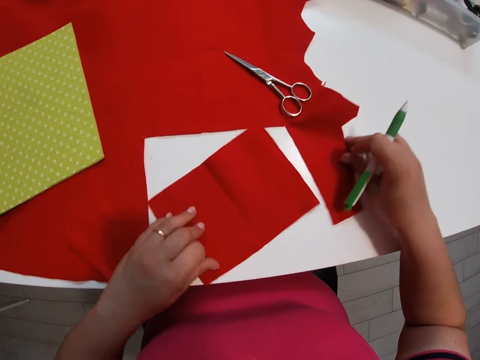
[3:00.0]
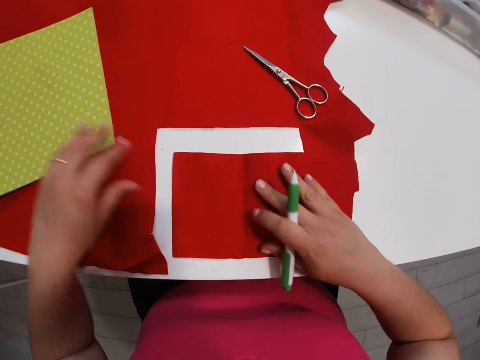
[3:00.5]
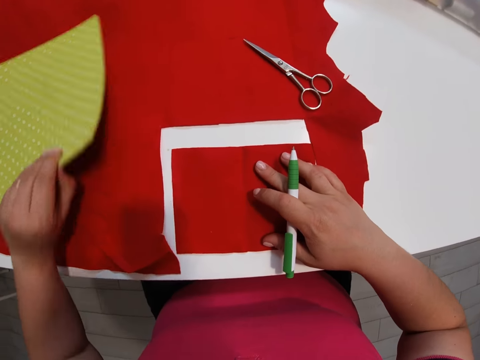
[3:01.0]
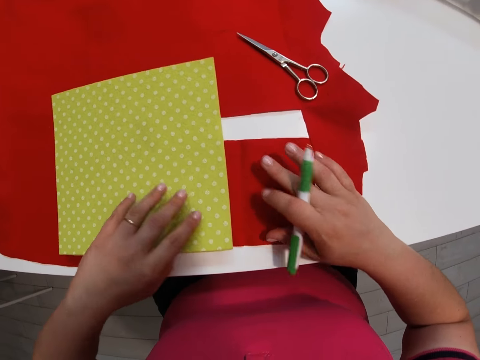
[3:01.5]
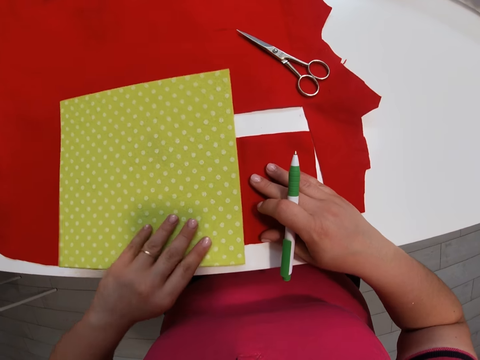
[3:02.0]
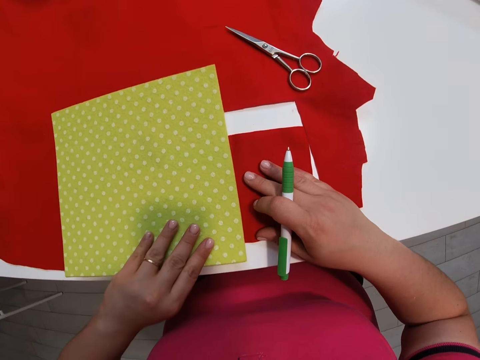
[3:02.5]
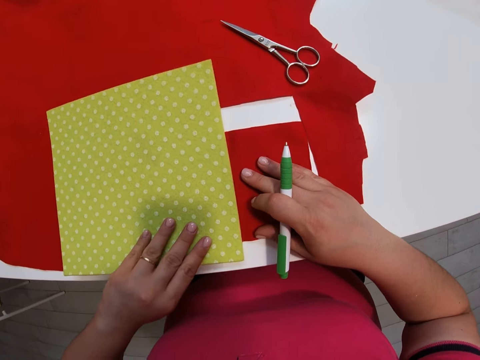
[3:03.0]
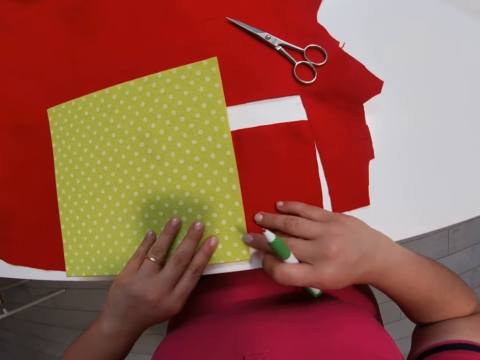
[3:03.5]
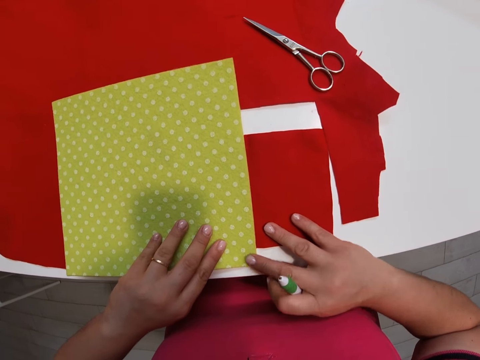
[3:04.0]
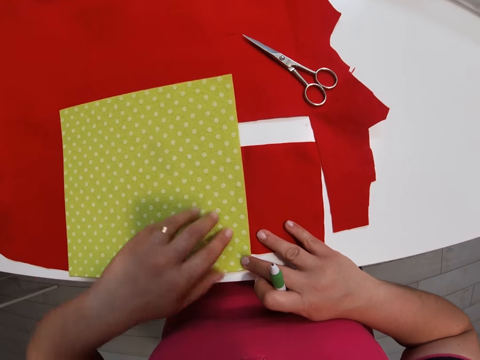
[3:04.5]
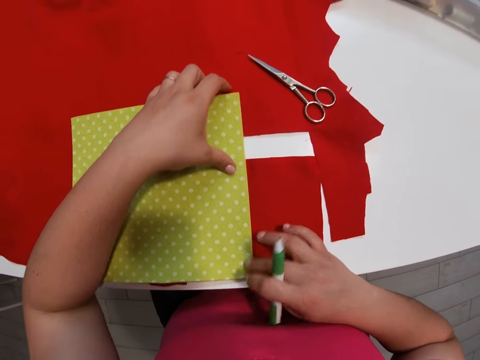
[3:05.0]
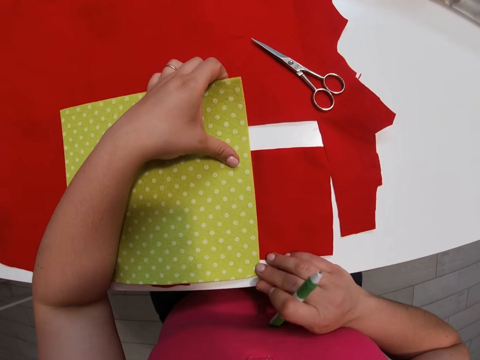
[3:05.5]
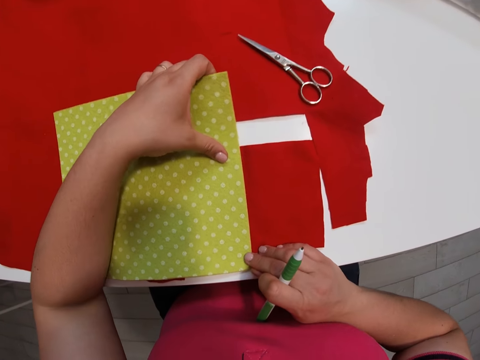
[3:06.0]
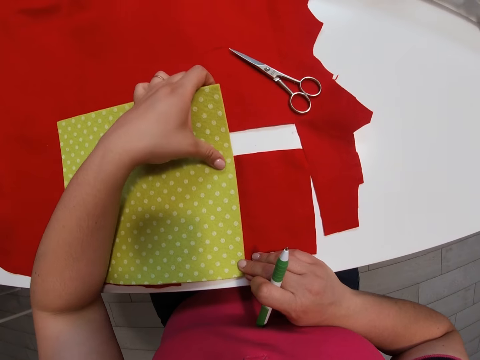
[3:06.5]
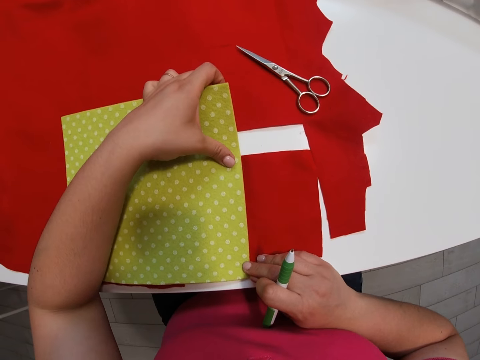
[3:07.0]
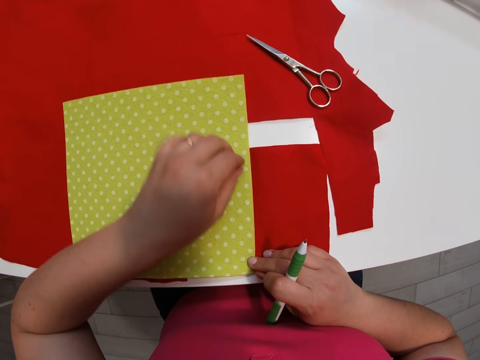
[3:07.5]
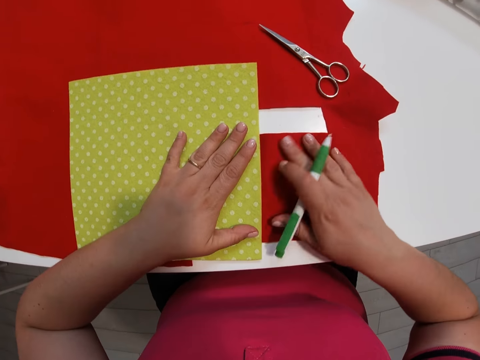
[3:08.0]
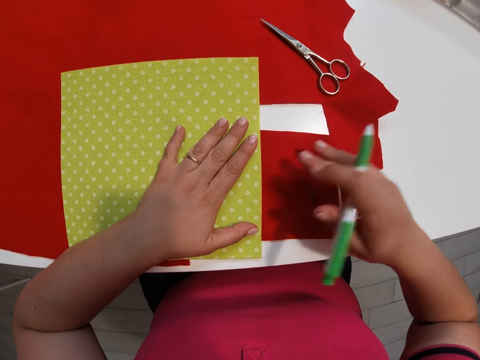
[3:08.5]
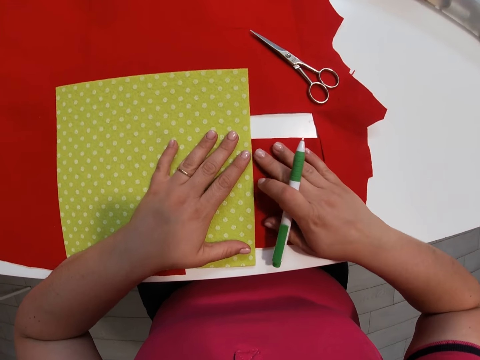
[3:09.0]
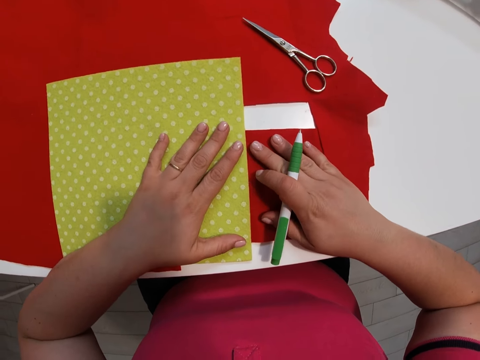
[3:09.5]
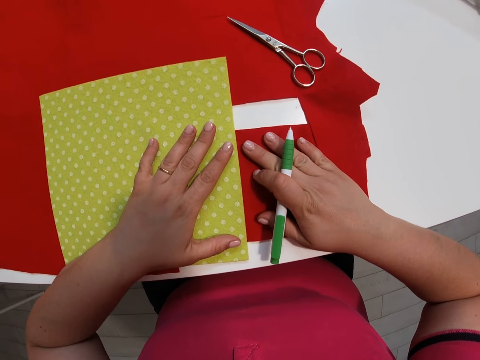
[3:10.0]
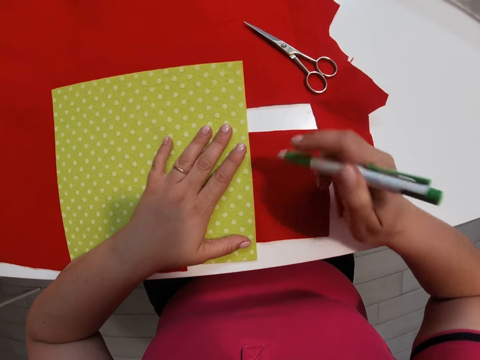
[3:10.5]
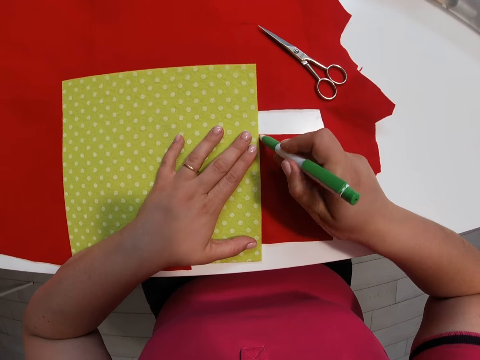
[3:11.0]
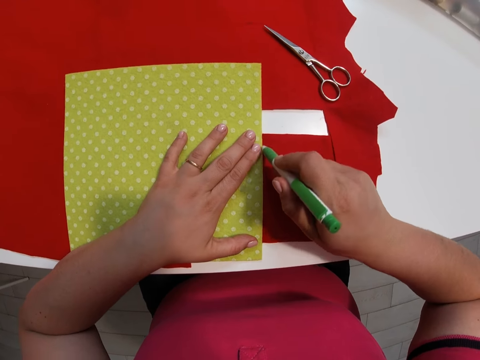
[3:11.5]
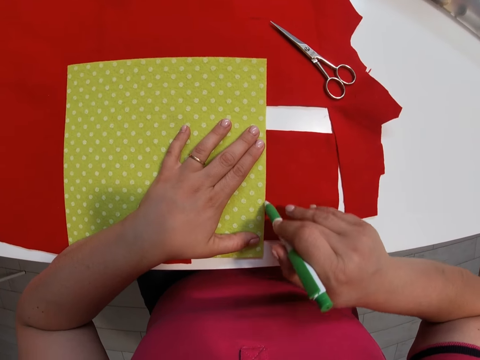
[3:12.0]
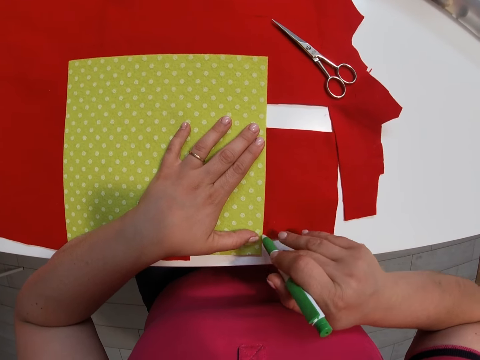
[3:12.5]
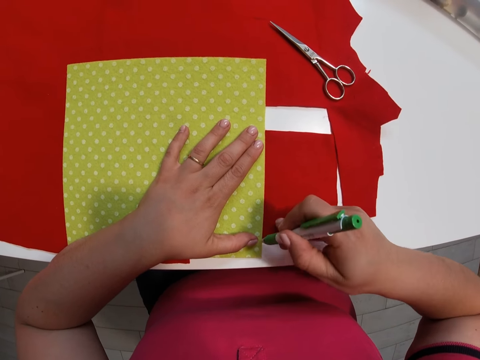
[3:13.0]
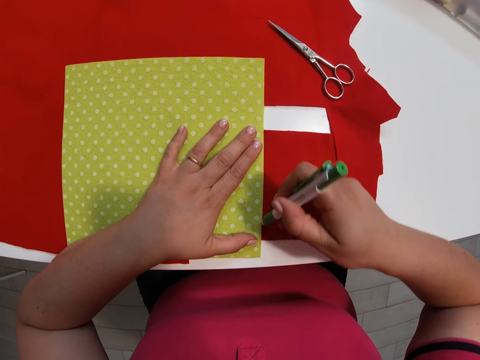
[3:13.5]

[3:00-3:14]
The camera wearer picks the paper or carton. They place the carton on the paper. They adjust the carton on the paper. They draw a straight line on the colored paper using the carton, with a pen.

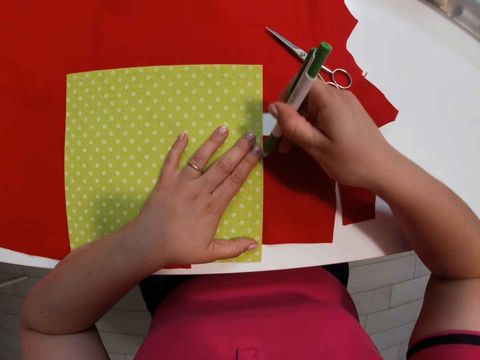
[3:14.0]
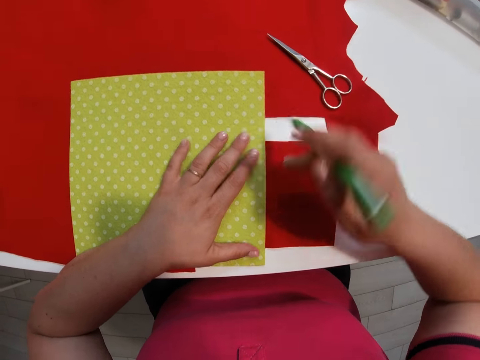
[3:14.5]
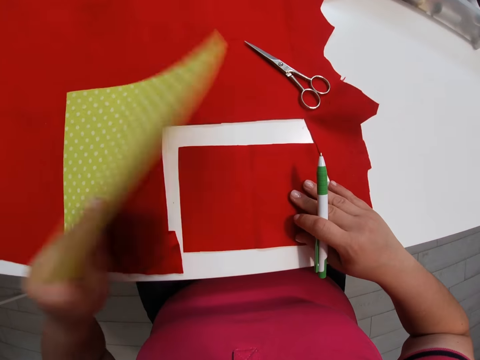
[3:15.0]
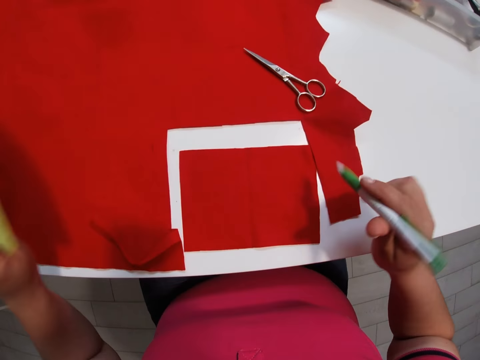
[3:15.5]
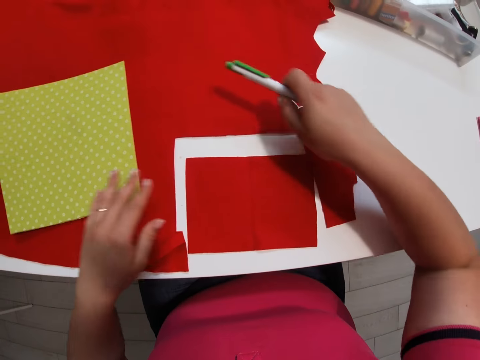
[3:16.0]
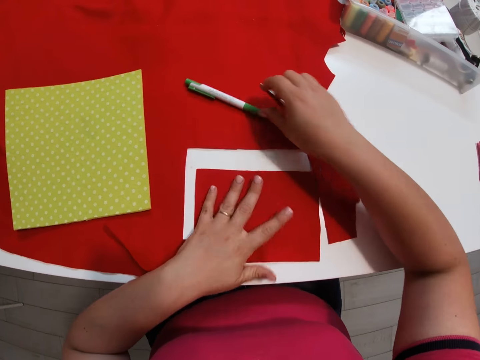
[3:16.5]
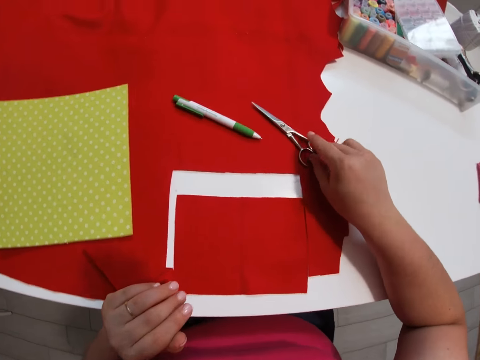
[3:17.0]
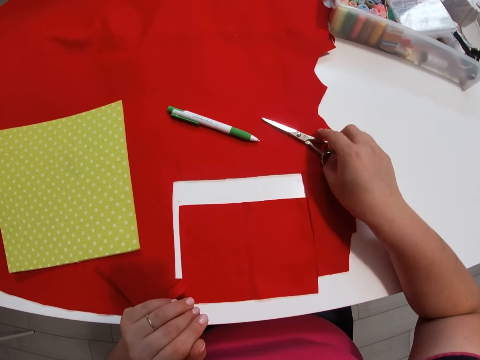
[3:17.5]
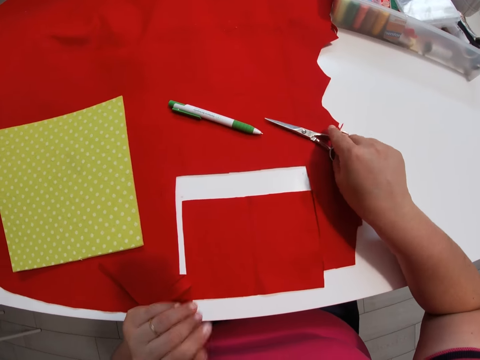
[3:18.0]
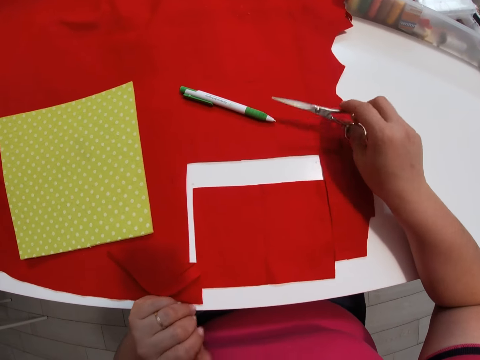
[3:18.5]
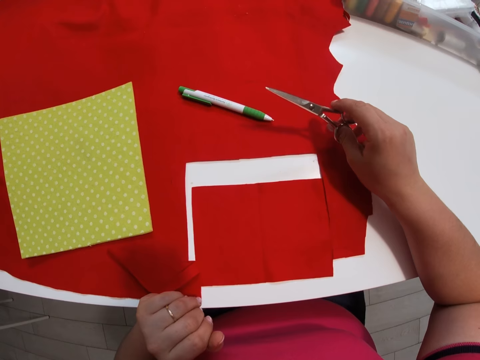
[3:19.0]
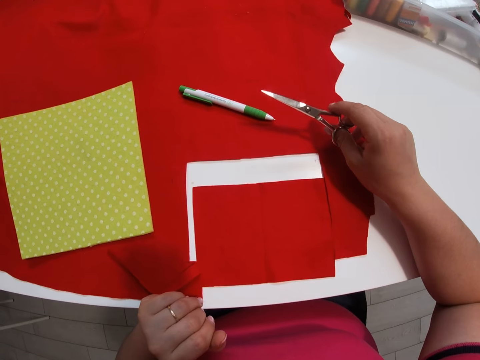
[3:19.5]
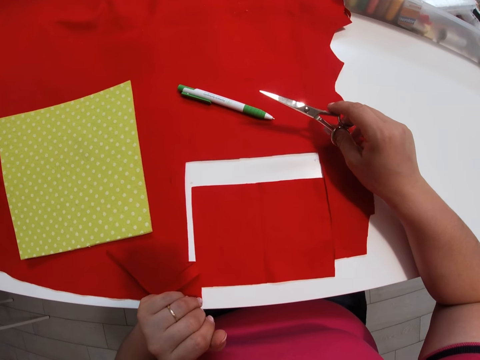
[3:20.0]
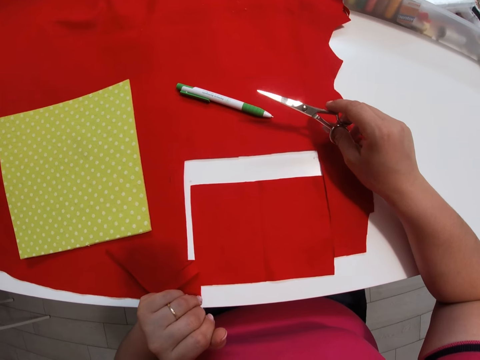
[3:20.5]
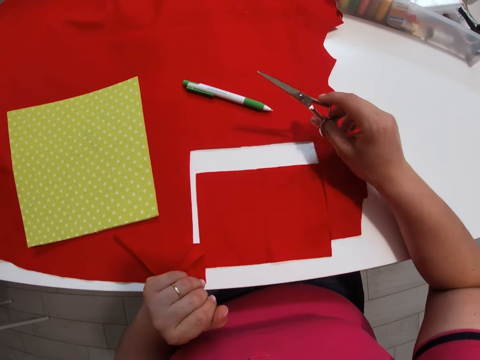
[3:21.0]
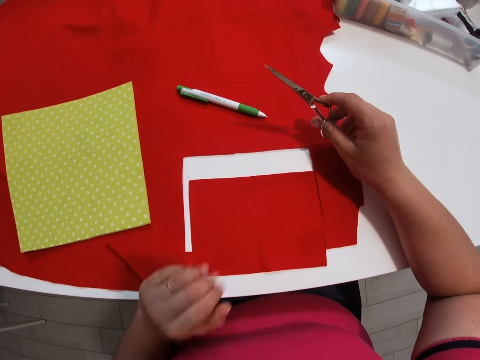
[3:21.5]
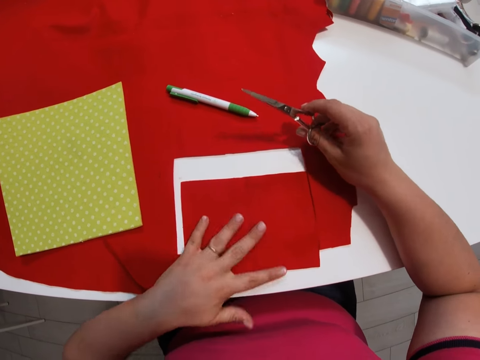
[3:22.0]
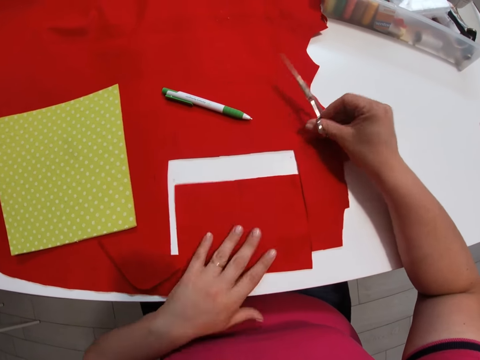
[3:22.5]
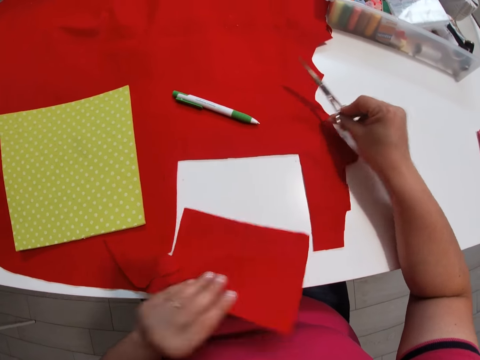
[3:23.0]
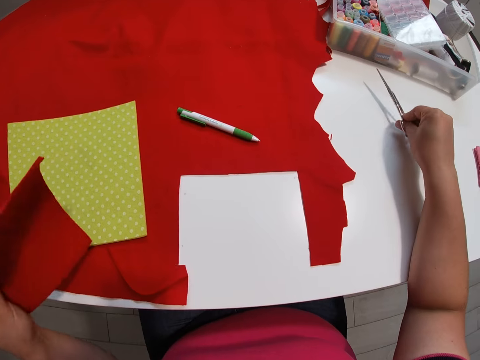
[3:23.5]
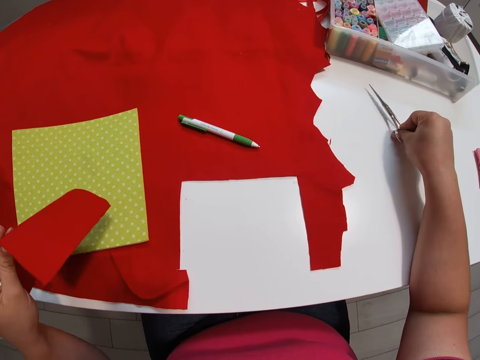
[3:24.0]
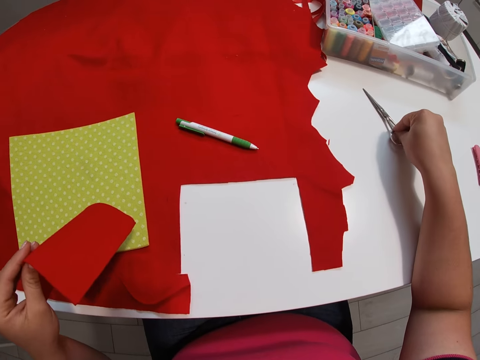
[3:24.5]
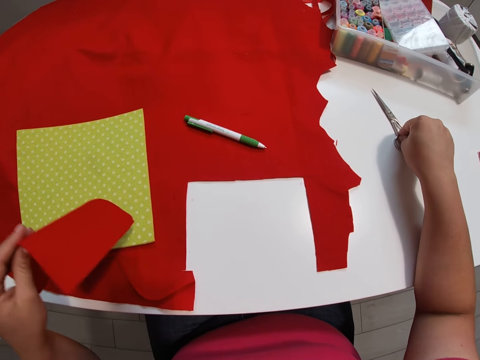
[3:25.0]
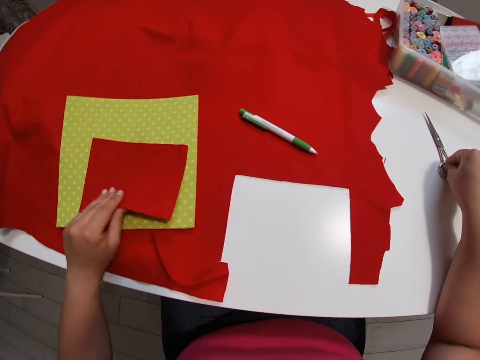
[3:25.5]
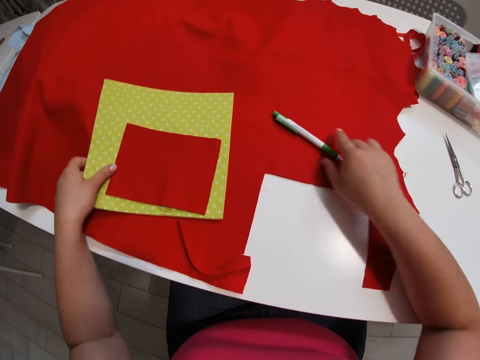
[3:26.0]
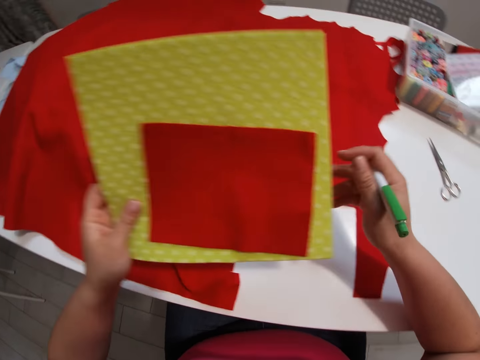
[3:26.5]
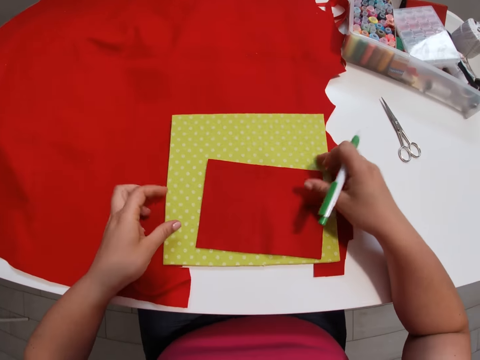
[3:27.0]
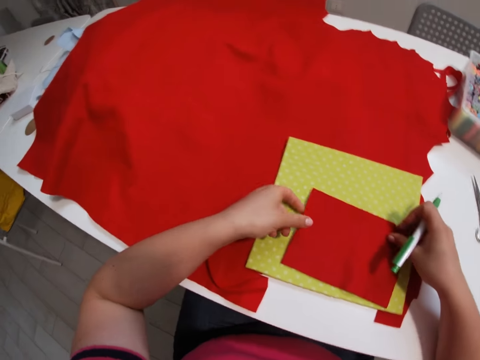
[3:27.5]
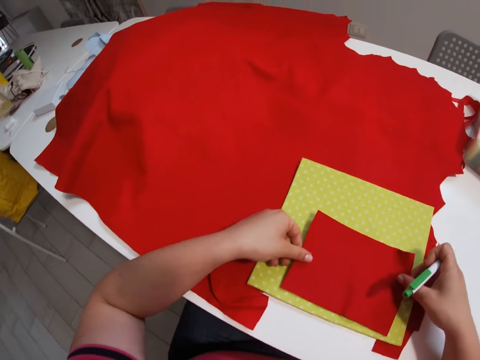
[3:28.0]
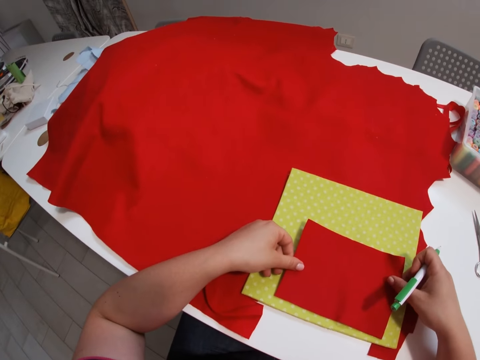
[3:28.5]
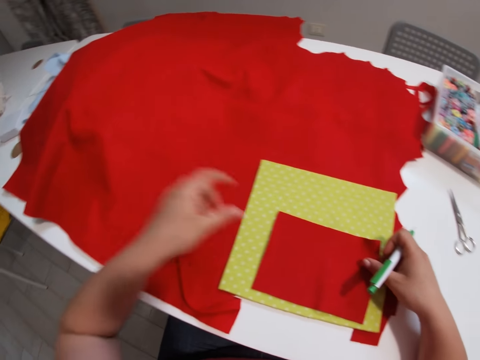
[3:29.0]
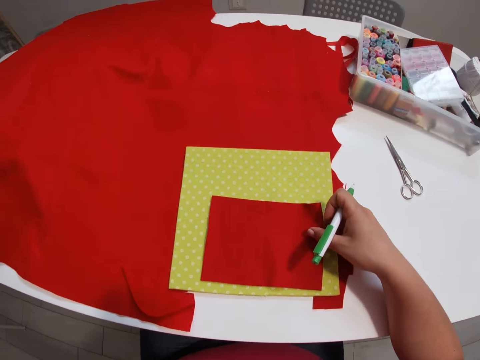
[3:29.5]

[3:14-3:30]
The camera wearer flips away the carton or paper on the colored paper. He drops the biro on the colored paper. He picks up the scissors with his right hand. He takes the cut out colored paper or fabric away from the table. He drops the scissors on the table. He drops the colored paper on the carton. He picks the fabric and the paper, picks up the biro, and carries the carton with the colored paper. He puts the paper and the fabric on the table. He adjusts the colored paper on the carton.
